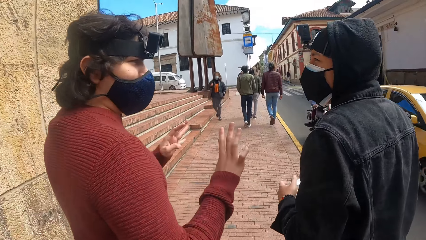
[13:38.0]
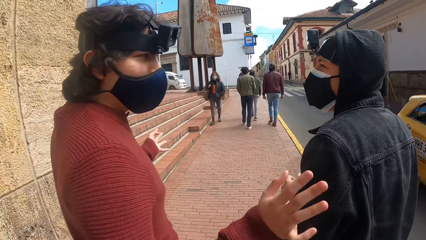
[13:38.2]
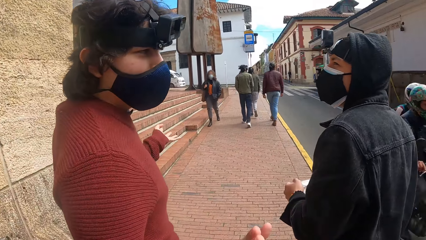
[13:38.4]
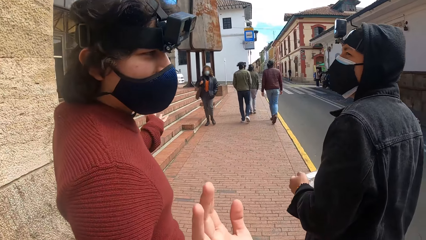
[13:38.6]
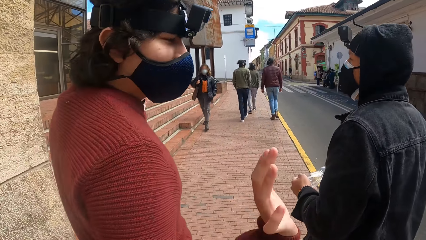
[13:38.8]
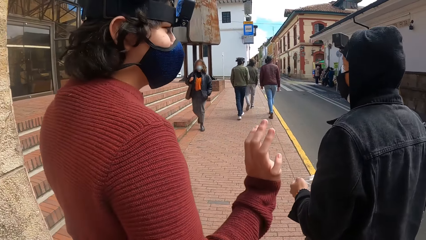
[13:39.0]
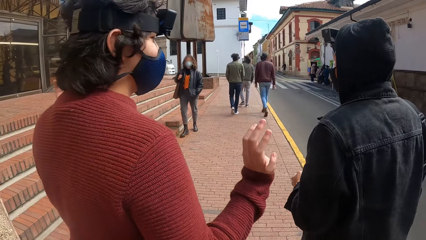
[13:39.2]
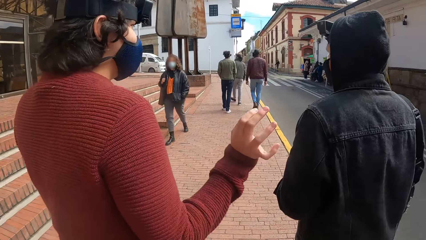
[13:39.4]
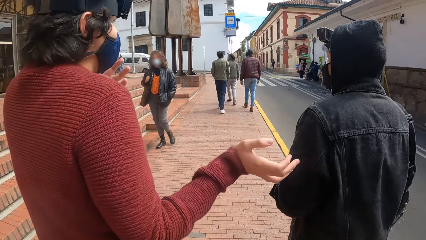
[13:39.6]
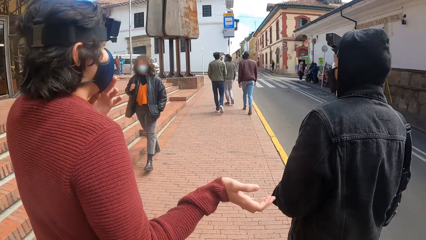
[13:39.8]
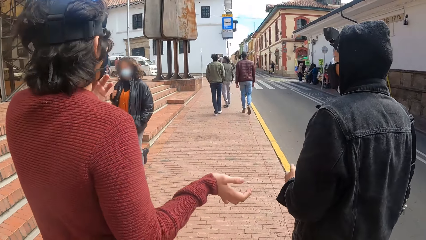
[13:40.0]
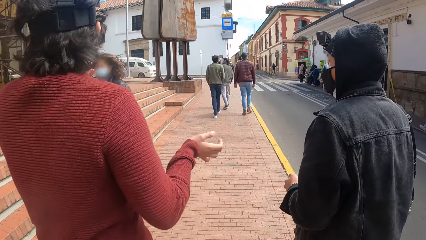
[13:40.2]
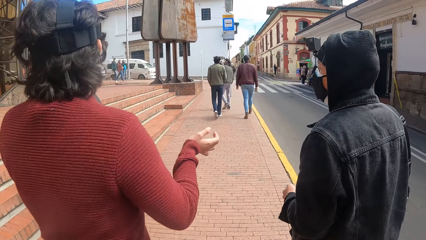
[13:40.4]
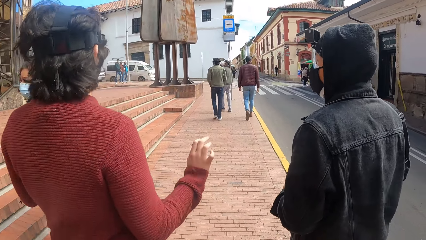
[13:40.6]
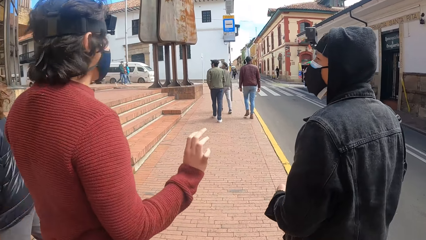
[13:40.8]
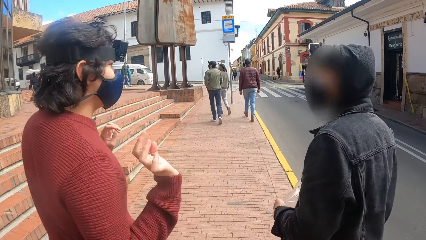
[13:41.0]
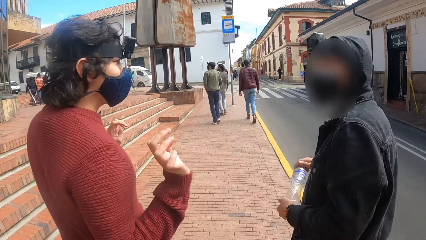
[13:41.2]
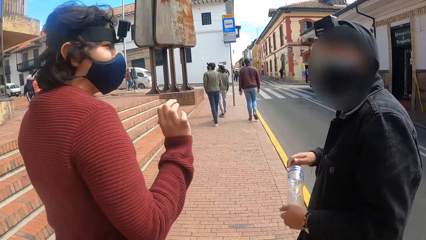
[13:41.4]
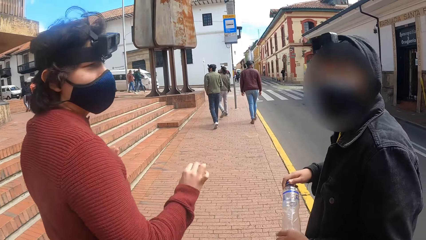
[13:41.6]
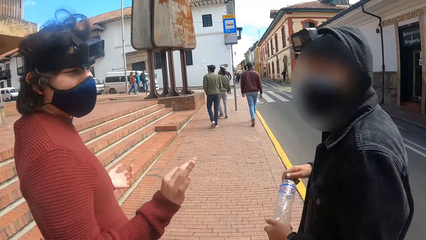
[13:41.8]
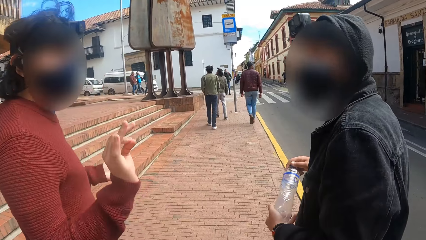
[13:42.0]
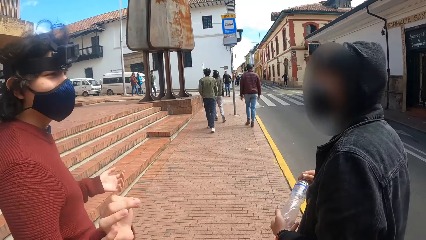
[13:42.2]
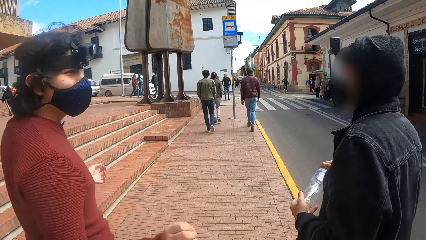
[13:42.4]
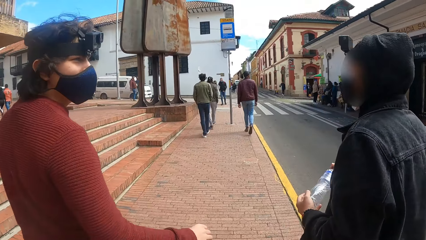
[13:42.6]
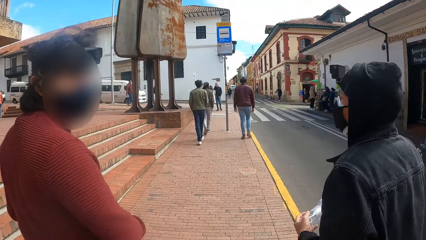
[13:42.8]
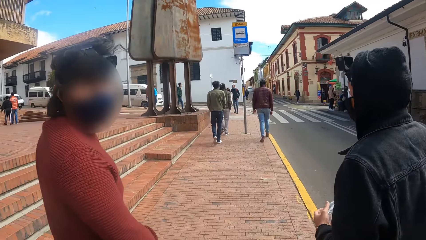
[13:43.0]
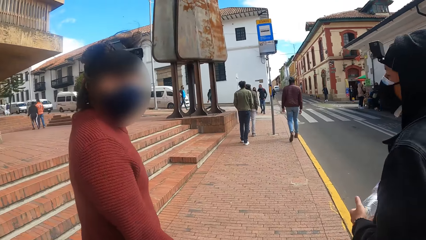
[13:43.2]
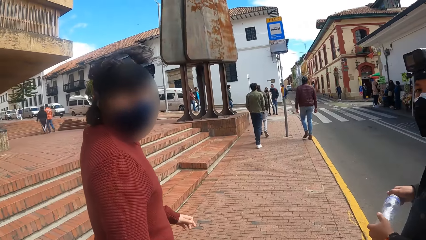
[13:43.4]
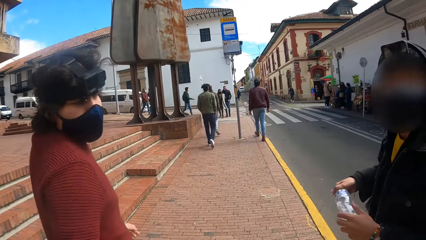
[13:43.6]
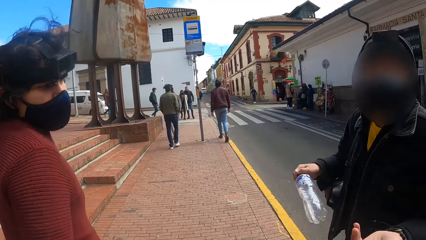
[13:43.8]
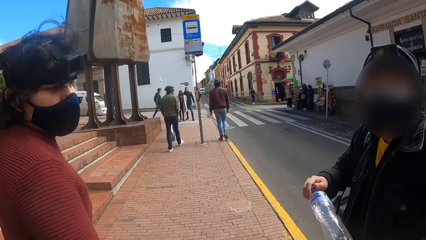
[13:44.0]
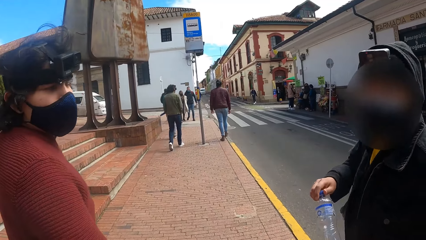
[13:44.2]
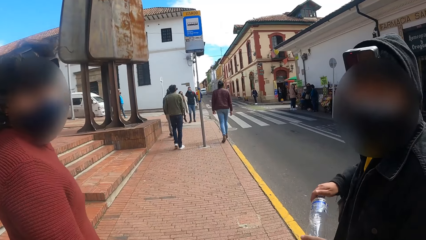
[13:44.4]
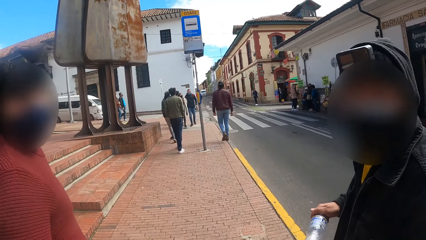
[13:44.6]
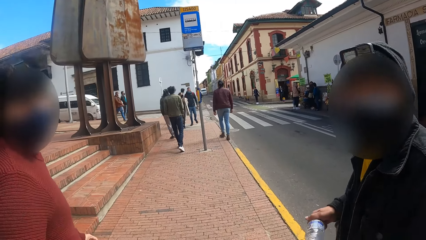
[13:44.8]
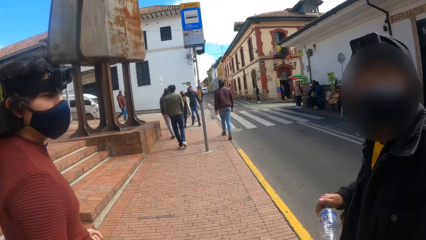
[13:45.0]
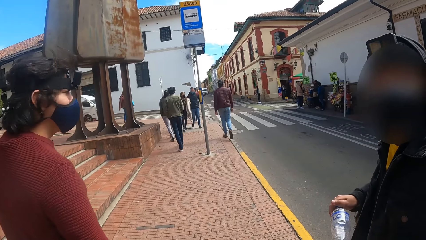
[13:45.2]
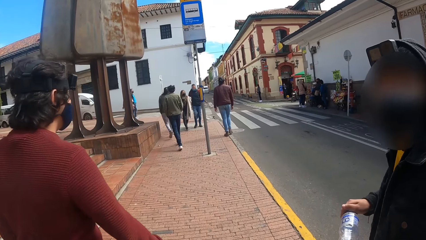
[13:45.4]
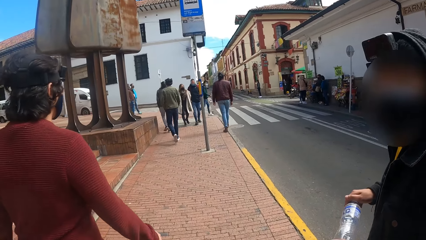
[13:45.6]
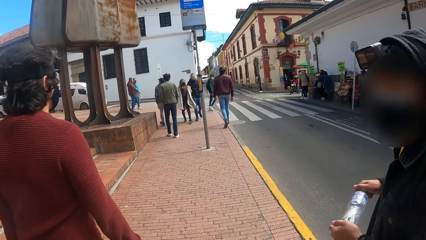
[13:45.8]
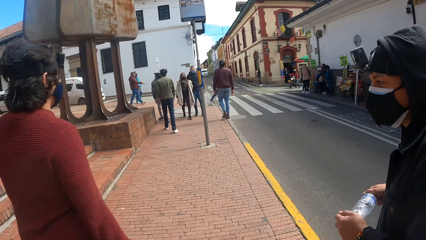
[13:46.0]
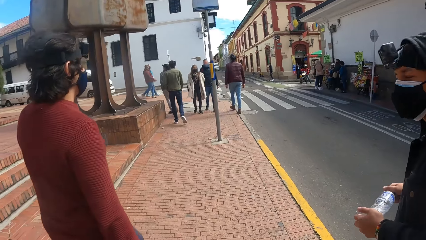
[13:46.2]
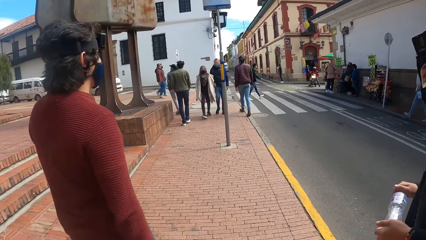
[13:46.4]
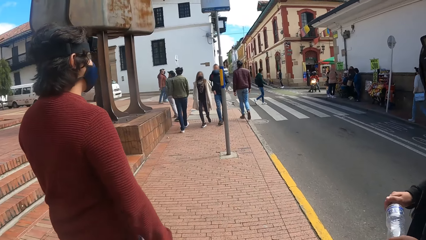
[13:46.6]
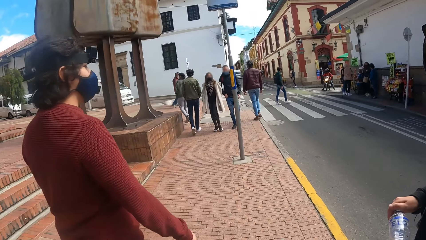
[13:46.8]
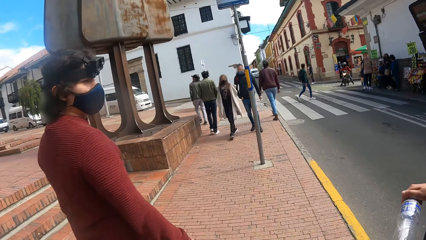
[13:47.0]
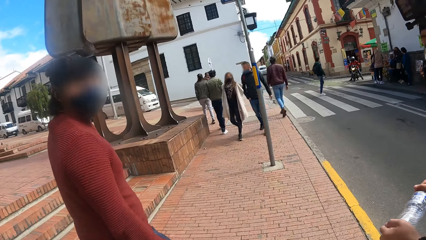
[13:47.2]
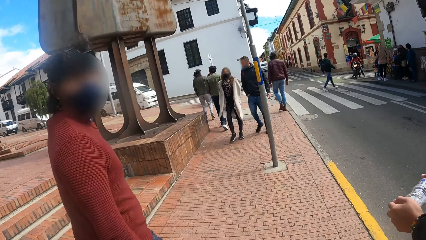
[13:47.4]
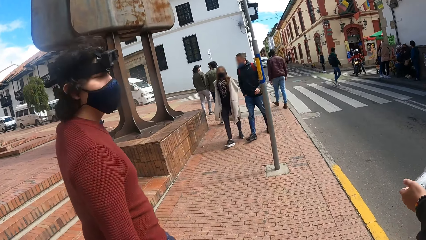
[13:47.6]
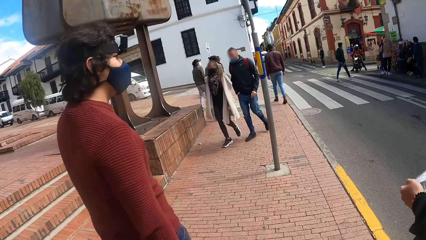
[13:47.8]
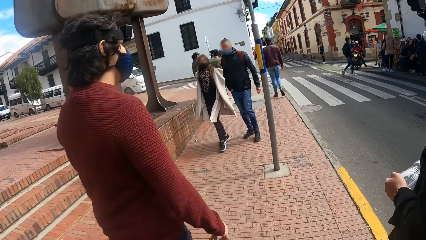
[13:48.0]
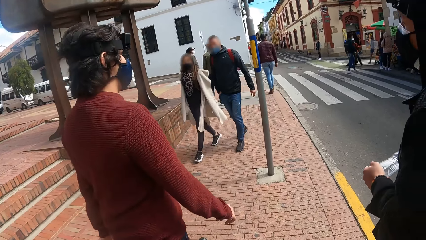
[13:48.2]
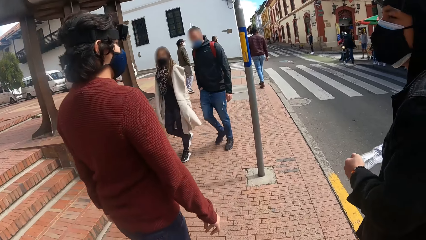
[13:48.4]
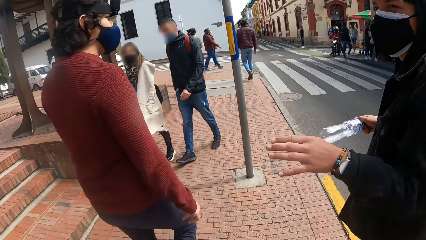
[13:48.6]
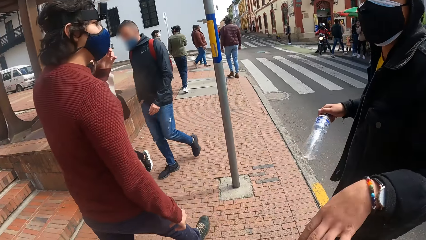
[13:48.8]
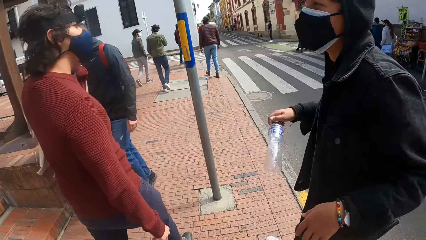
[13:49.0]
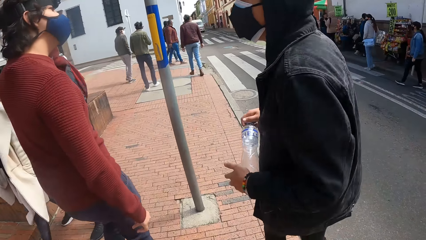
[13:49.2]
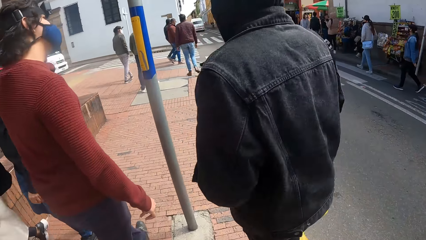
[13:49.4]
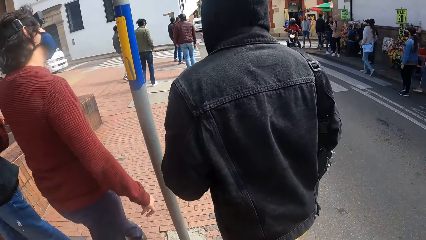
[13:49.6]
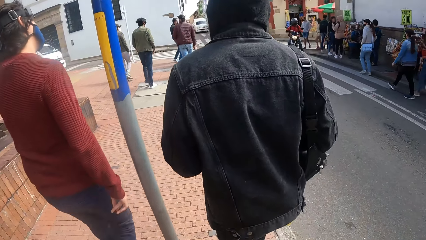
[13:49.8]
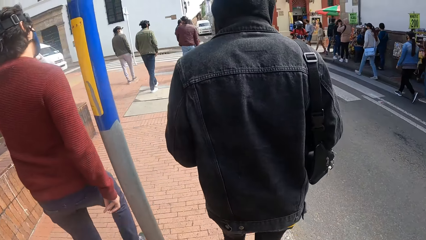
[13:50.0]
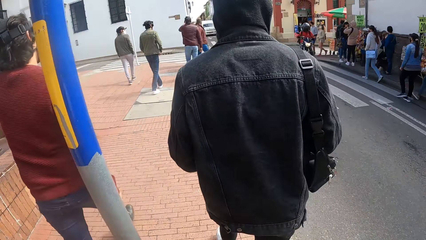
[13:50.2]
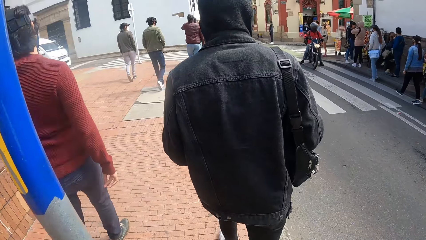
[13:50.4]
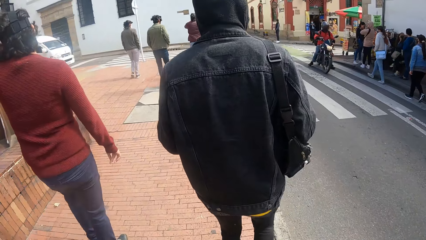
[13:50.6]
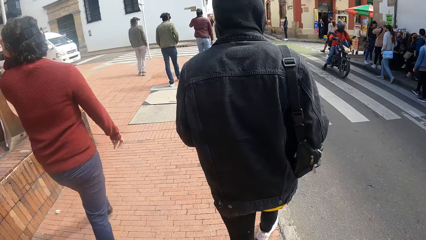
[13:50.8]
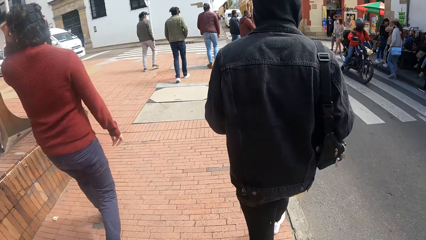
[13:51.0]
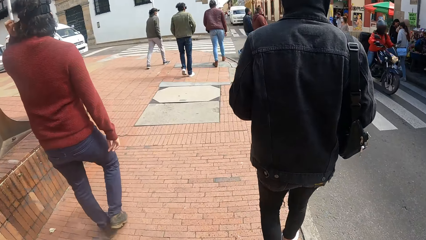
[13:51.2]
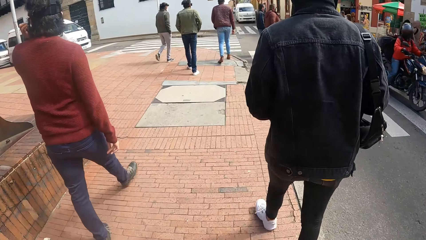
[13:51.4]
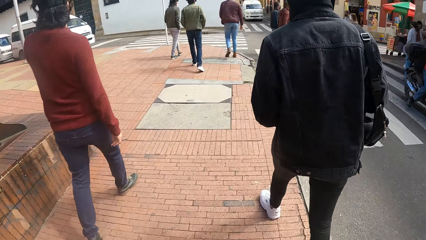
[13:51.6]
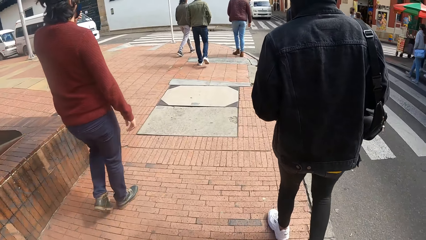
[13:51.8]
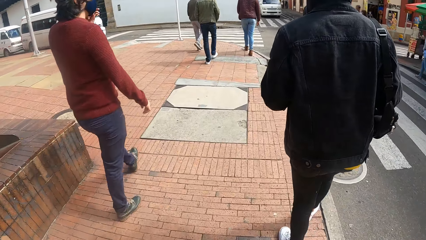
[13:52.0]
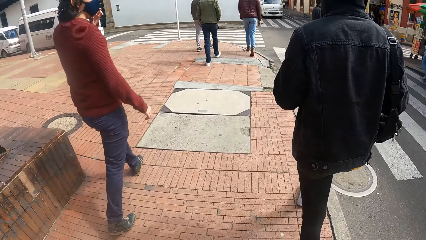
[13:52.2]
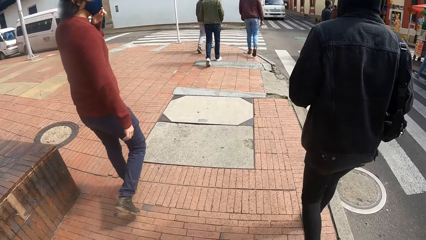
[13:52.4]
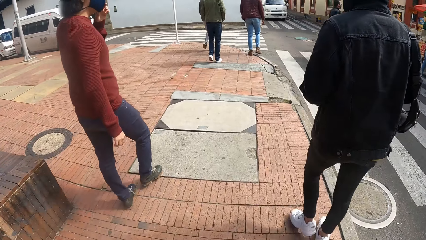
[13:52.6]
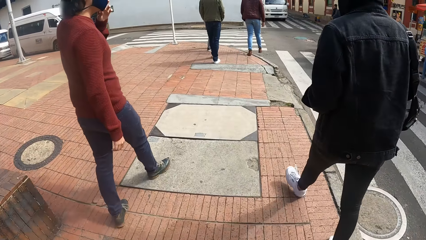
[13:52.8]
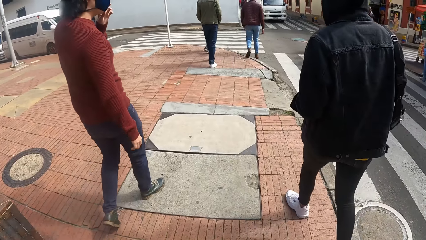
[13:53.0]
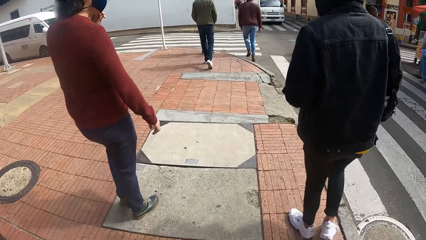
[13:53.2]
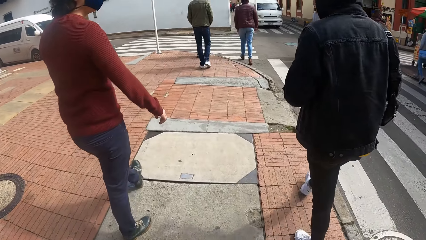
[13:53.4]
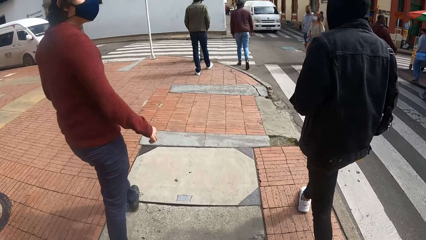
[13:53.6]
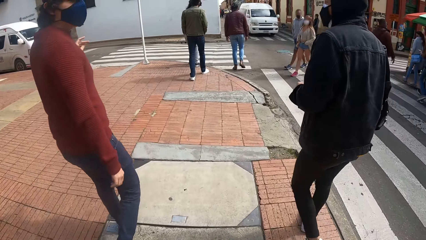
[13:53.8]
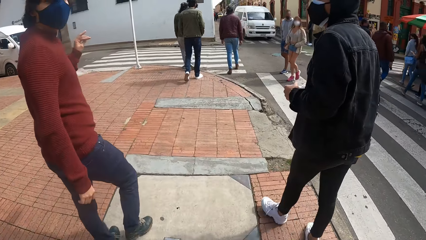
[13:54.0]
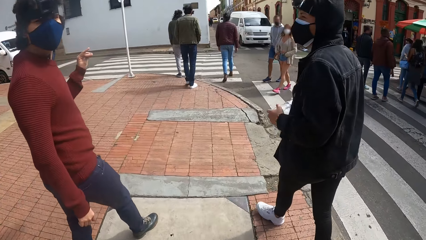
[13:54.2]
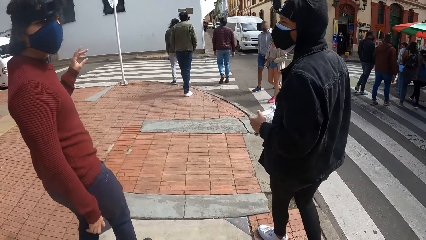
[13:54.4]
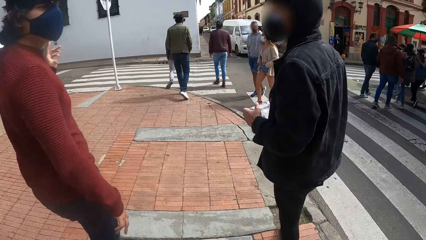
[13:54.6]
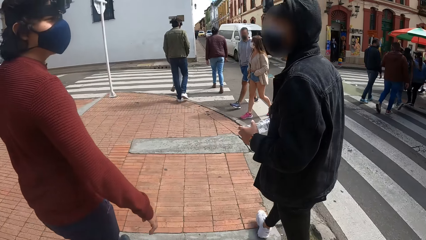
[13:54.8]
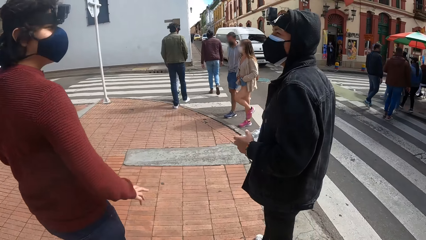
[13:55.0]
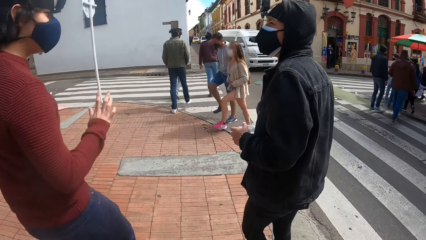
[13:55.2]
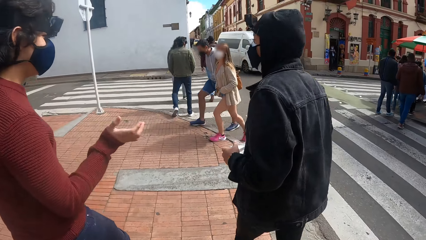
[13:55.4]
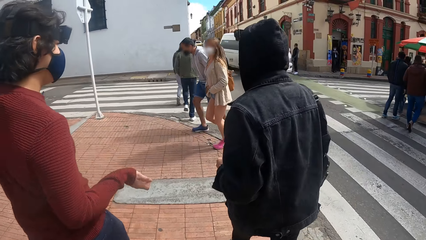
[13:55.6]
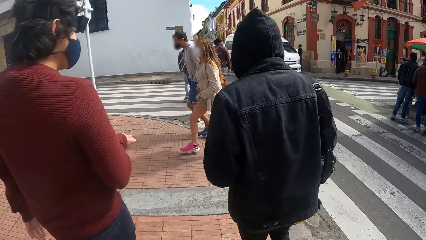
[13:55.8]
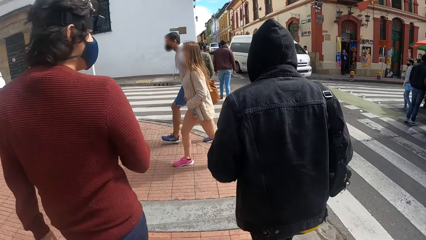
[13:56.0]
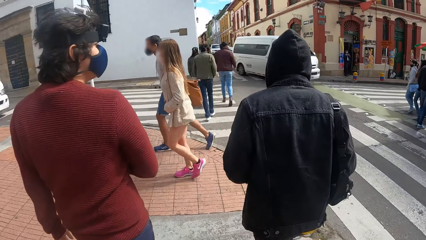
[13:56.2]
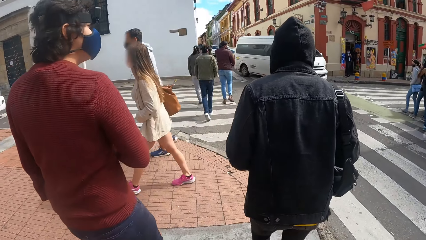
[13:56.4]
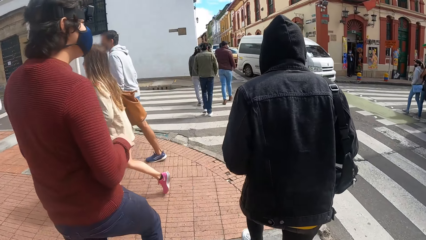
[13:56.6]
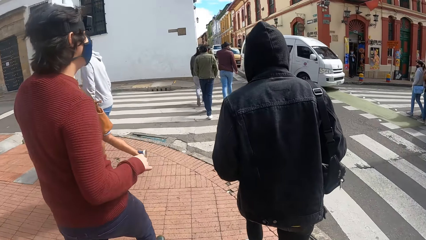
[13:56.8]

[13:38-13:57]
The man removes his left hand from the bottle.
